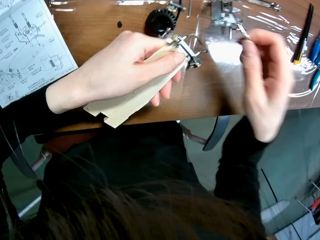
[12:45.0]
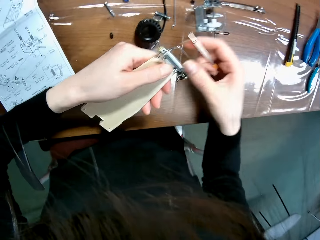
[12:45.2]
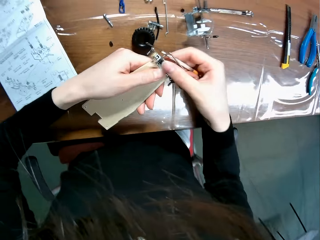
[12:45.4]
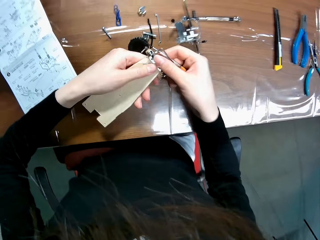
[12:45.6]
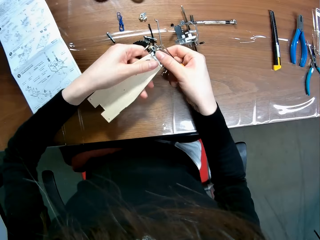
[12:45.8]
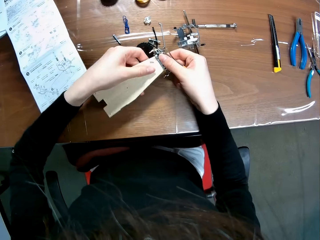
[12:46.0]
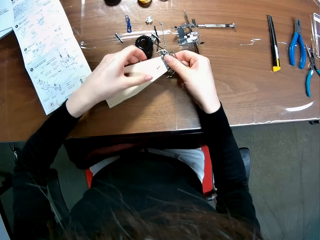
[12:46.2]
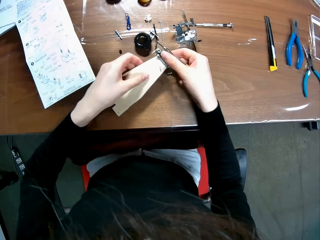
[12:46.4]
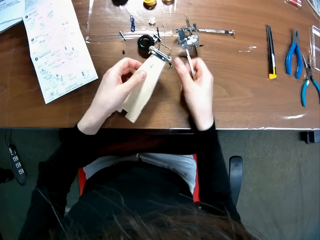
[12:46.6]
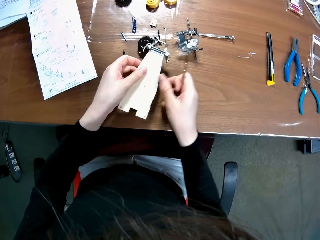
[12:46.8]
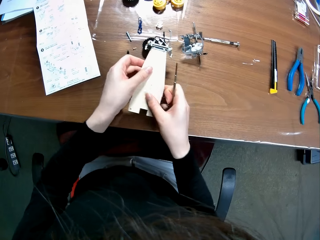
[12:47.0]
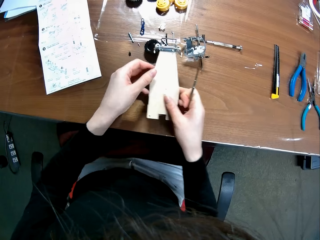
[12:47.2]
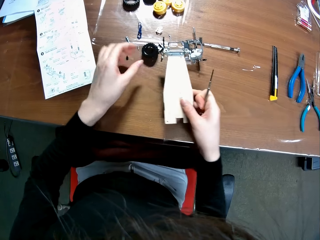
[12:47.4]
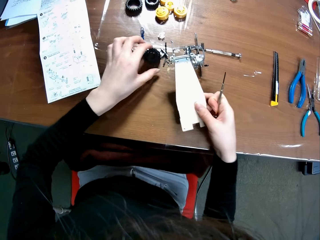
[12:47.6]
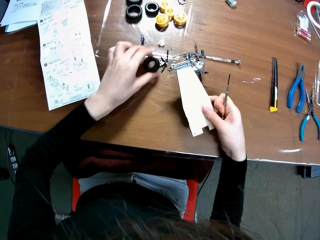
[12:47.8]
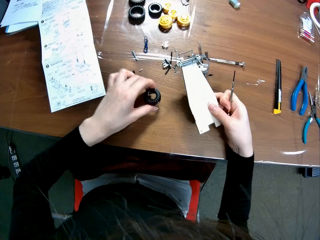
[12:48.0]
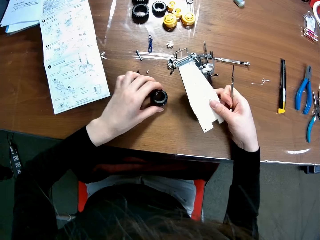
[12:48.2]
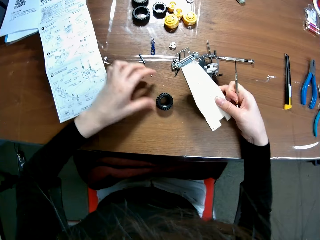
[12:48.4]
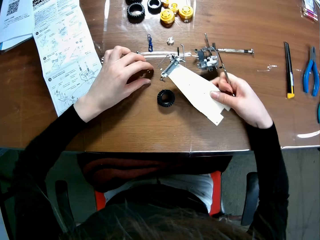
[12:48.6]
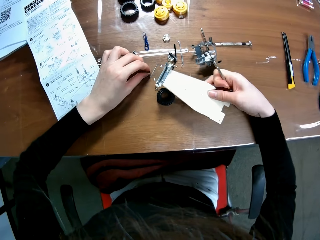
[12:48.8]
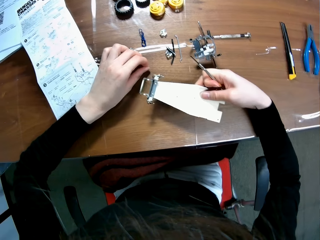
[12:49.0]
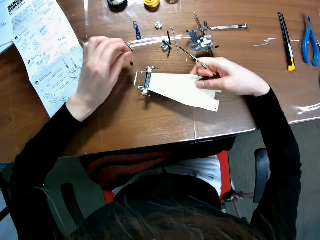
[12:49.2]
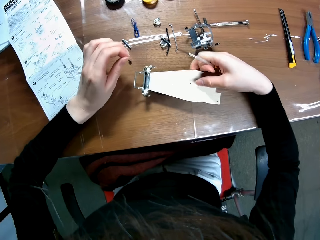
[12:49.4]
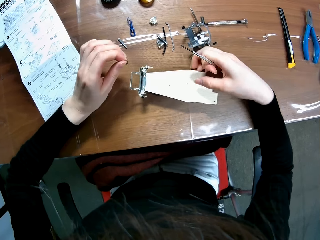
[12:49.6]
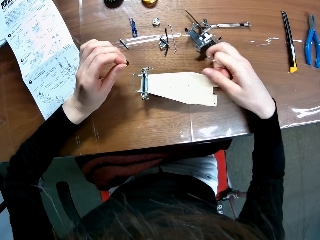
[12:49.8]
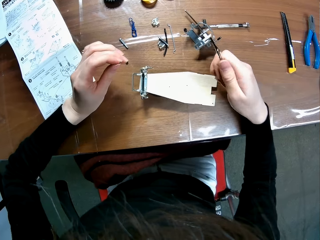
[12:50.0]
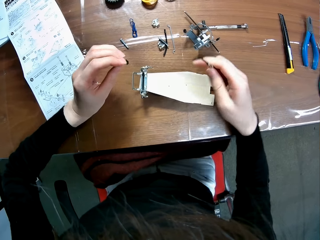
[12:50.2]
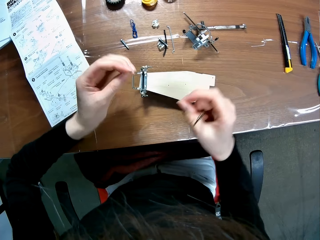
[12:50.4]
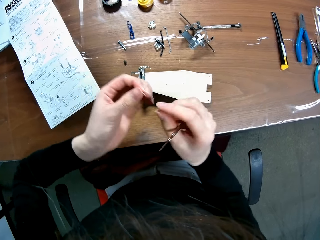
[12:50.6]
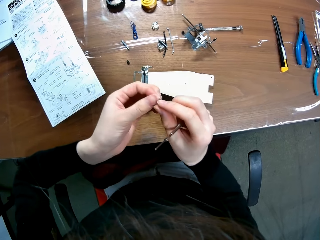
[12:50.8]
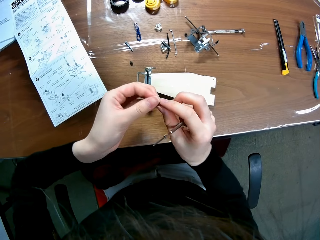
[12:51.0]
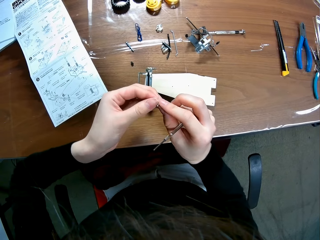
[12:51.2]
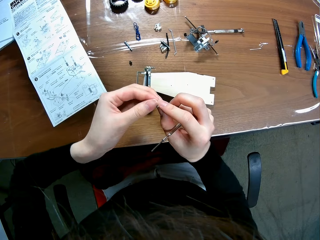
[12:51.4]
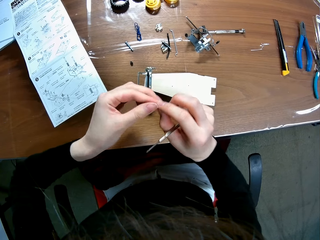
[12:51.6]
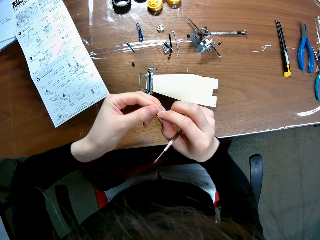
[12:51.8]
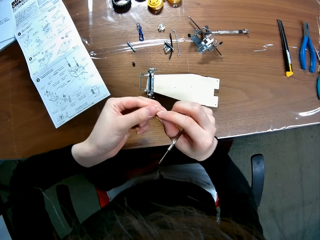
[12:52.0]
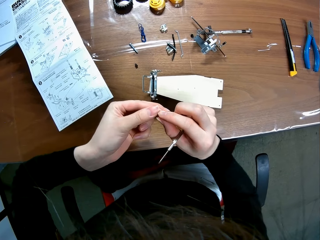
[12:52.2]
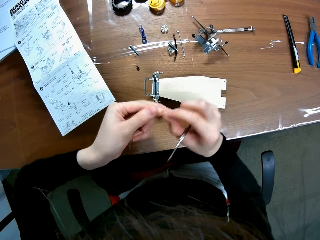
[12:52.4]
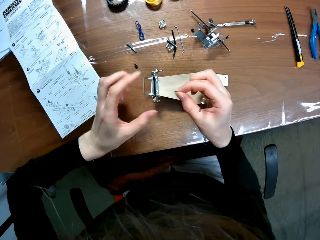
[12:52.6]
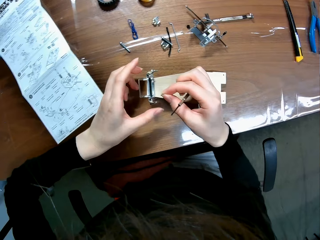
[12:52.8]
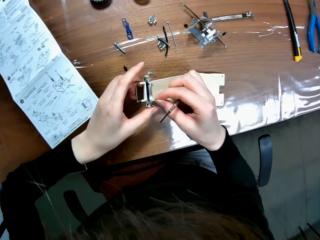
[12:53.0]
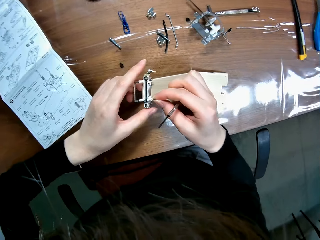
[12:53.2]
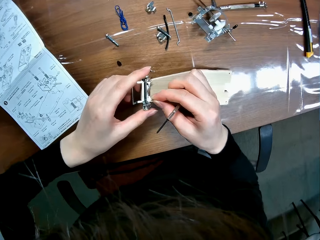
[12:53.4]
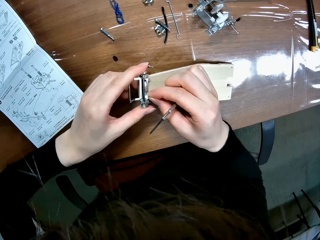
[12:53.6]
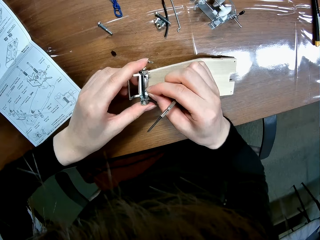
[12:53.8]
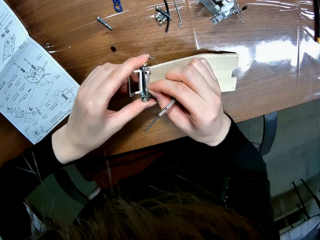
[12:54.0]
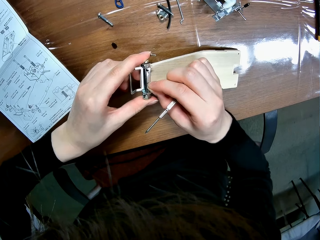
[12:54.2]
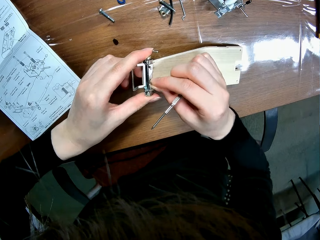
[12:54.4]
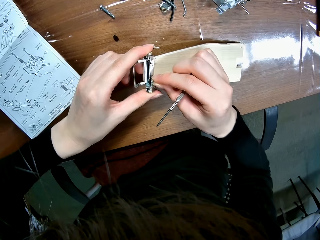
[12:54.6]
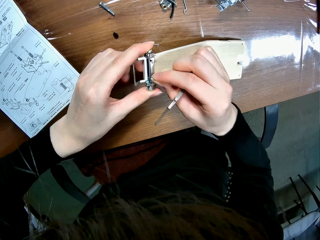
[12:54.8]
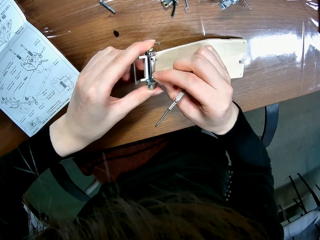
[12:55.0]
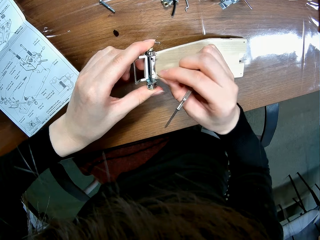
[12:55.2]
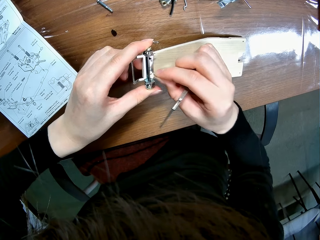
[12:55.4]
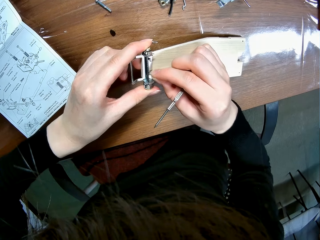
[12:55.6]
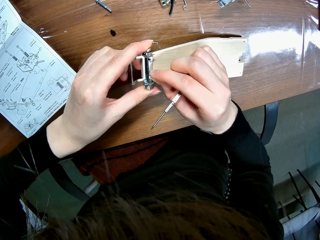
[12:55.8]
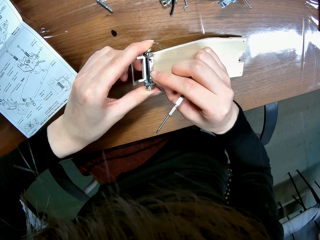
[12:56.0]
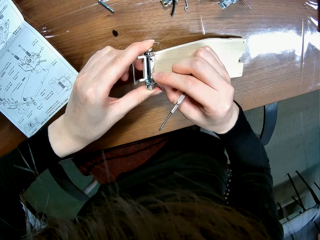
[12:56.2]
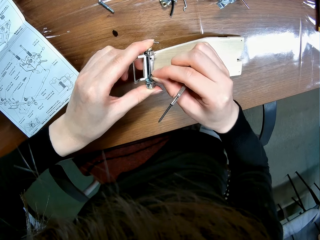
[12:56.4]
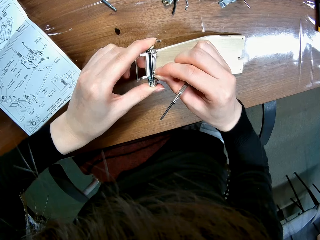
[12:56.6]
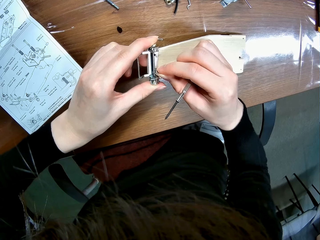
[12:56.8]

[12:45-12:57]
The camera wearer adjusts the wooden mechanical model piece with his right hand. He repositions the black wheel of the wooden mechanical model on the table with his left hand. He picks a tyre from the table and puts the tyre back on the table. He picks a screw from the table with his left hand. He places the wooden mechanical model piece on the black wheel of the wooden mechanical model. He passes the screw from his left hand to his right hand. He holds a screwdriver and the screw in his hand. He fixes the screw on the toy car. He inserts the screw into the screw hole of the wooden mechanical model piece with his right hand.

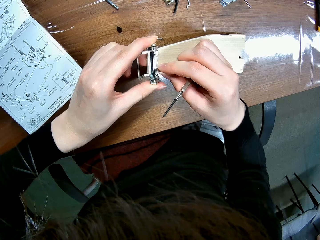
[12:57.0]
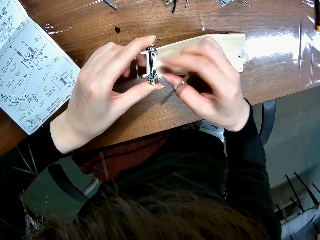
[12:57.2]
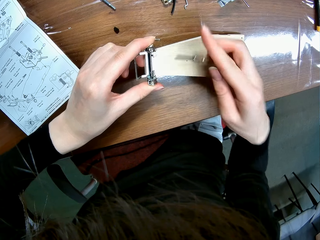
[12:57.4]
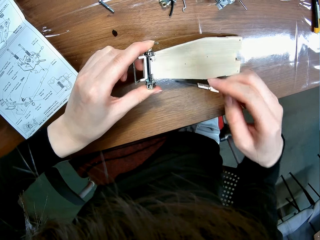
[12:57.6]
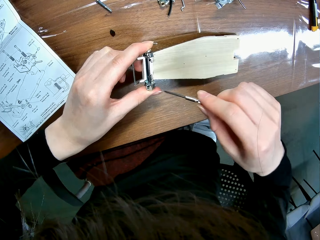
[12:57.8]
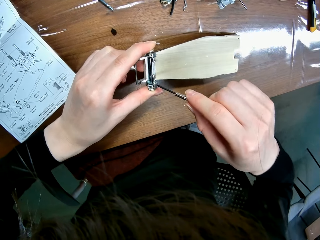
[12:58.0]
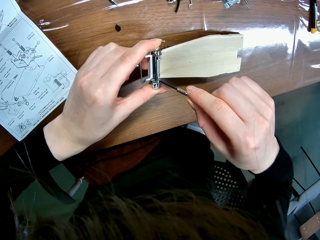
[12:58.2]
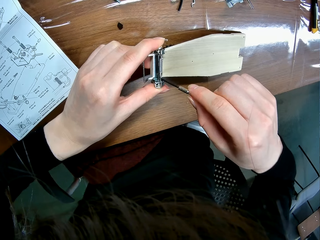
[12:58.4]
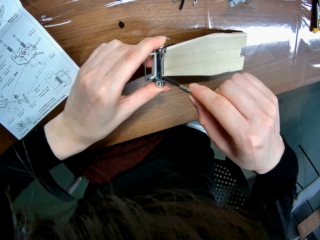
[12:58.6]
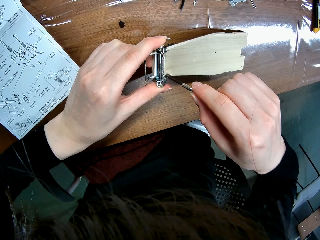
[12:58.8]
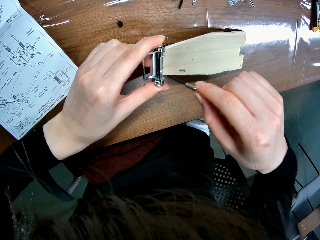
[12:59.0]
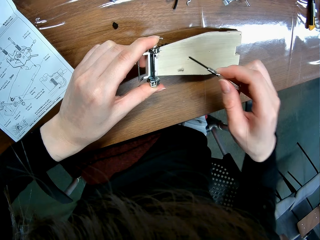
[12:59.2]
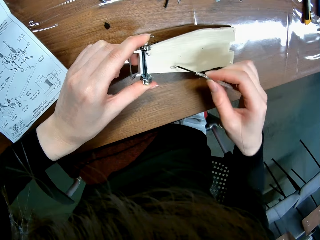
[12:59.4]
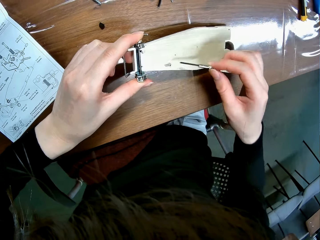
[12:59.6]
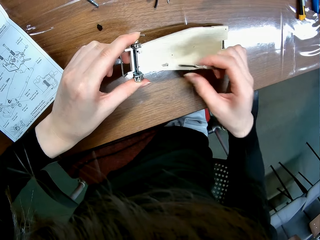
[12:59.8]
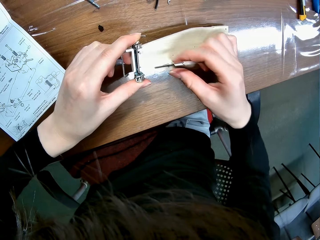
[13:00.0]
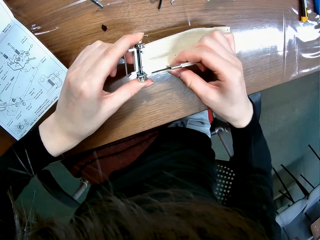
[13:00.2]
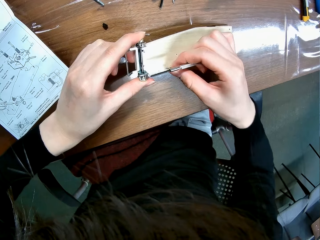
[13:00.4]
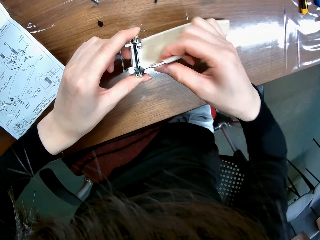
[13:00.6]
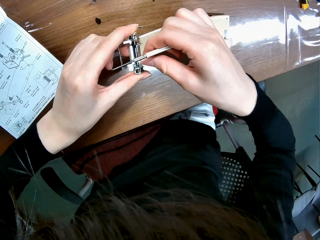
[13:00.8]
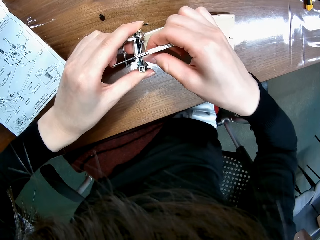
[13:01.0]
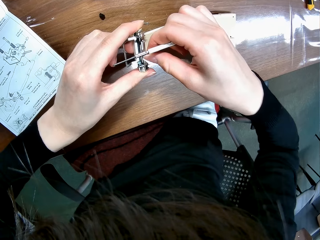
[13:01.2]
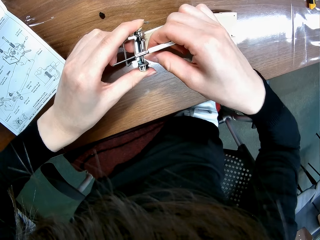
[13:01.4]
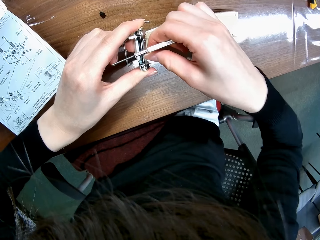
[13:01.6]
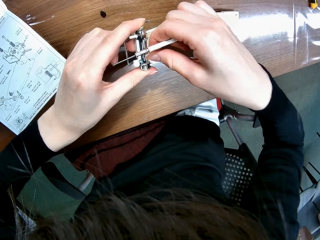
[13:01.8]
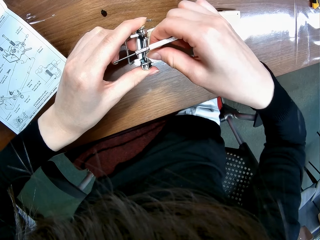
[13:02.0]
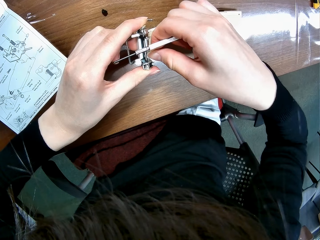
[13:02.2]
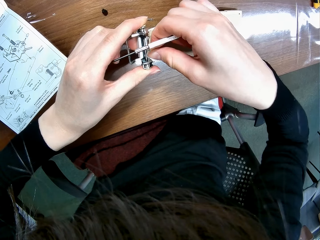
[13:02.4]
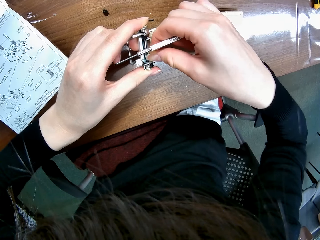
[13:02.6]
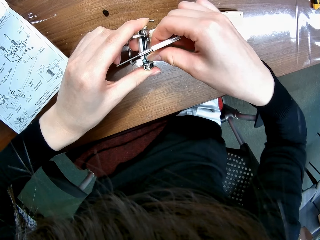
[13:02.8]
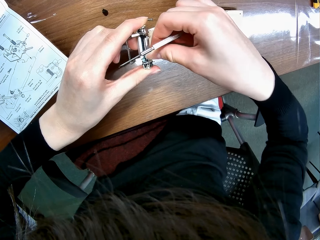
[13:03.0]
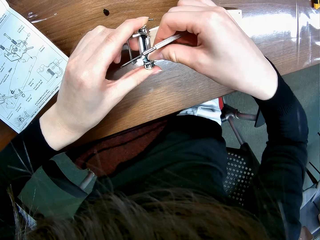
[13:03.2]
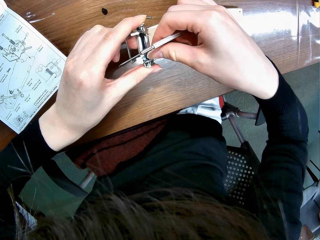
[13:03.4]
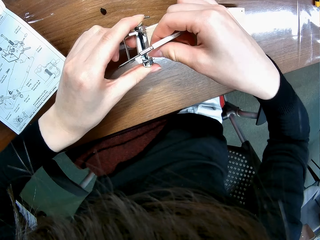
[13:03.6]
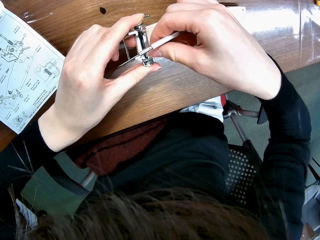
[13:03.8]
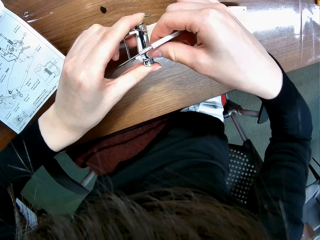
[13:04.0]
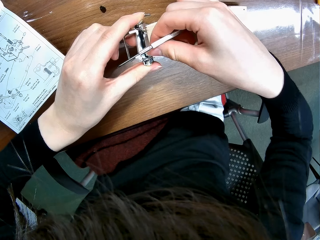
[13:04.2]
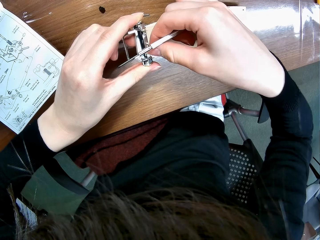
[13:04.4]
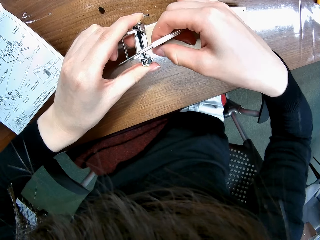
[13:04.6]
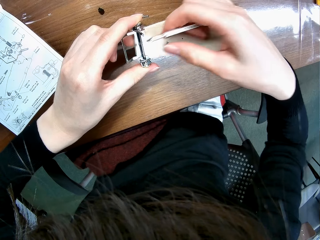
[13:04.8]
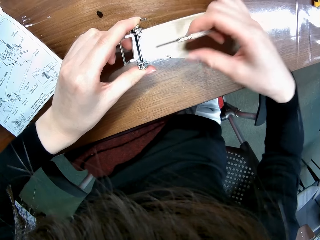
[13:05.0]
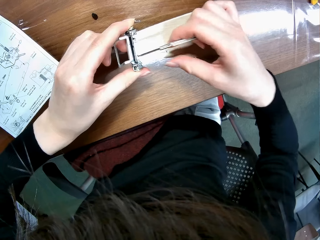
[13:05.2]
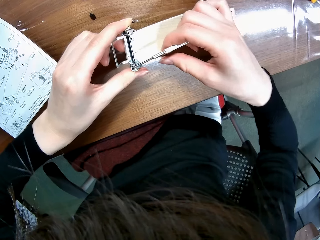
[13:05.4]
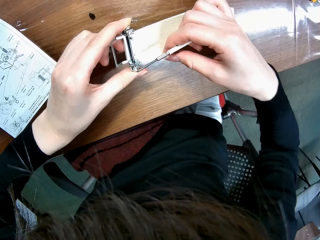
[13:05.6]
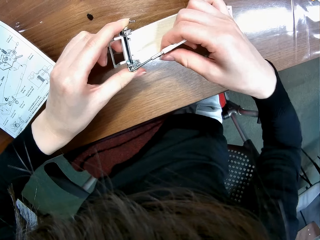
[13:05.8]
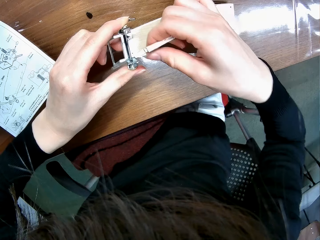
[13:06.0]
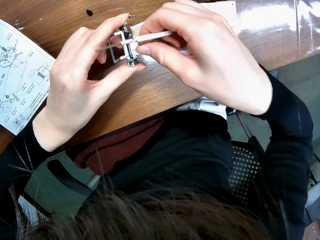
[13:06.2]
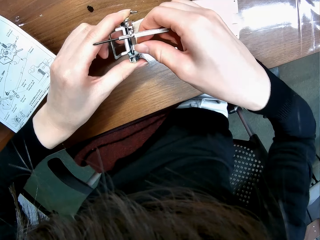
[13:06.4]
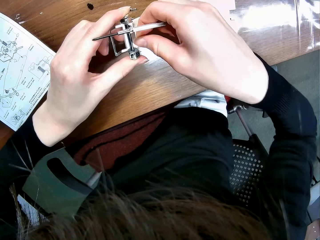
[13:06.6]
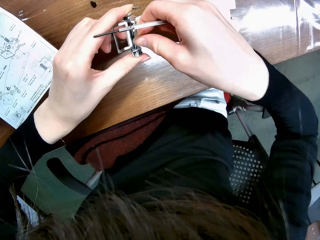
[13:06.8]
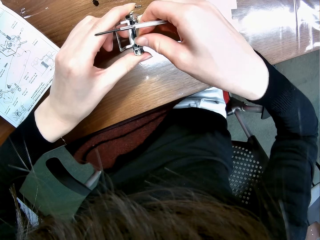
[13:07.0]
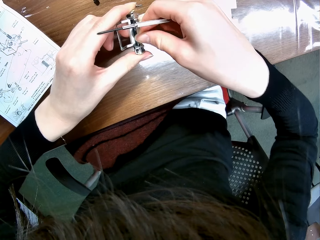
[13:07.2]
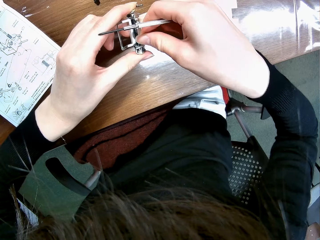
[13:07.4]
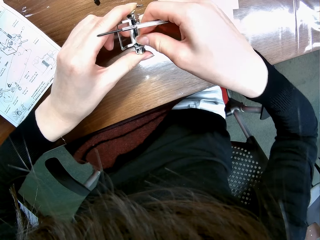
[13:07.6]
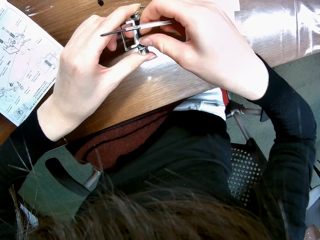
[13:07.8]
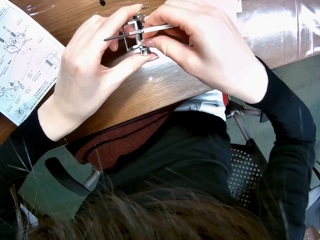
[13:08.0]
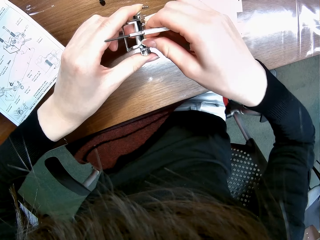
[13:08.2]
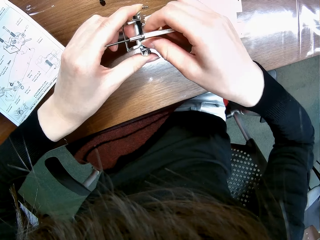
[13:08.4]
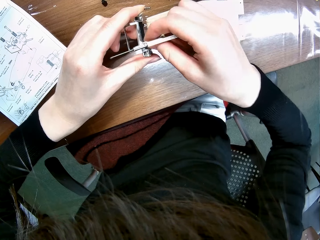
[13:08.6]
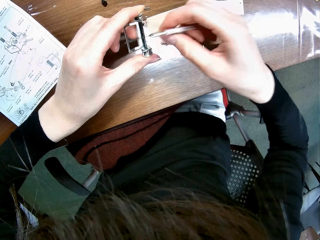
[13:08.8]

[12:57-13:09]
The camera wearer places the screwdriver on the screw in the wooden mechanical model piece. He screws it in with the screwdriver. He drops the screw. He picks the screw from the wooden mechanical model piece with his right hand. He places the screw by the hole in the piece of the wooden mechanical model with his right hand. He fixes the screw on the toy car. He drops the screw. He picks the screw from the wooden mechanical model piece with his right hand. He places the screw by the hole in the piece of the wooden mechanical model with his right hand. He fixes the screw on the toy car.
